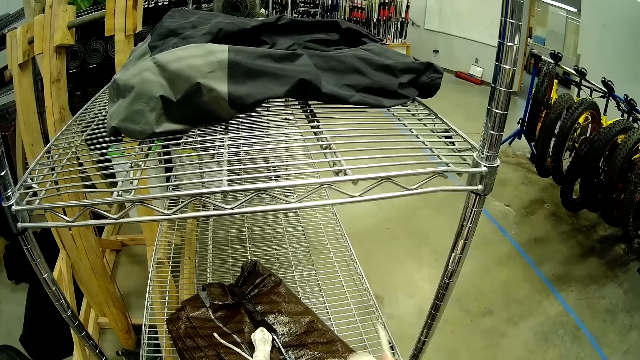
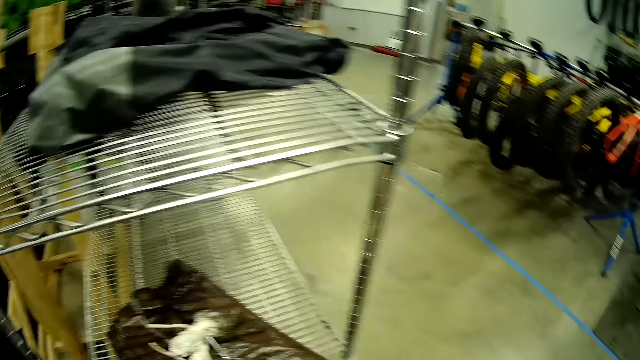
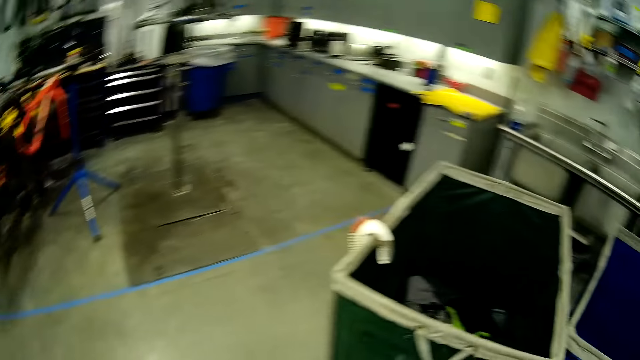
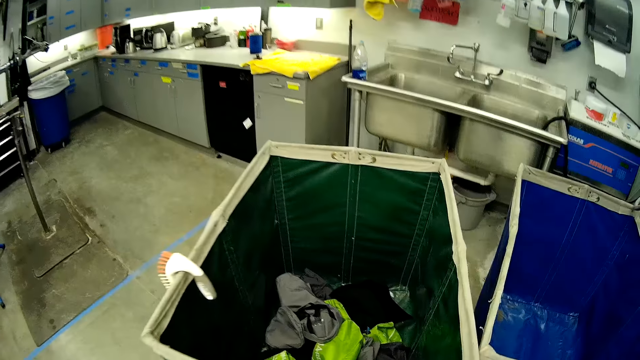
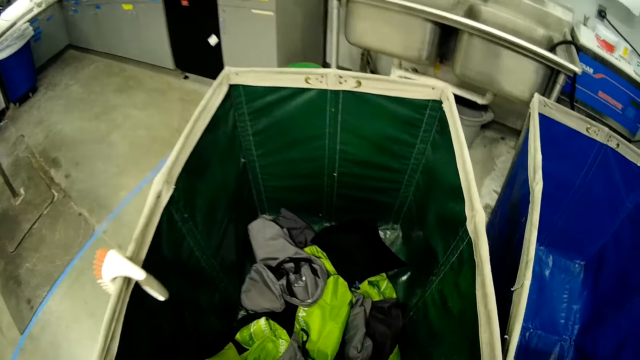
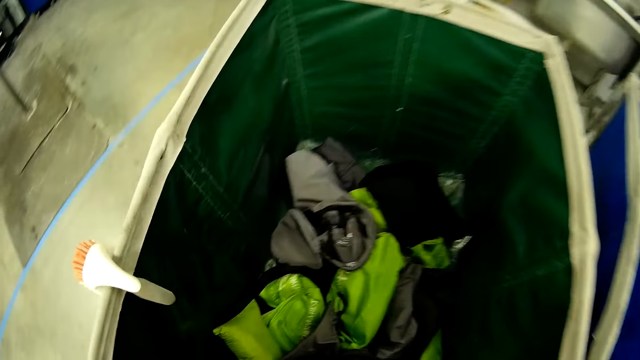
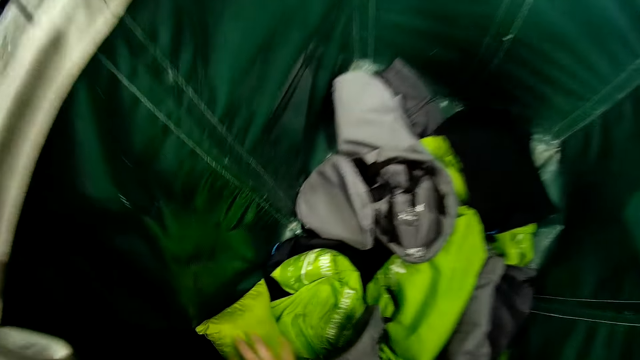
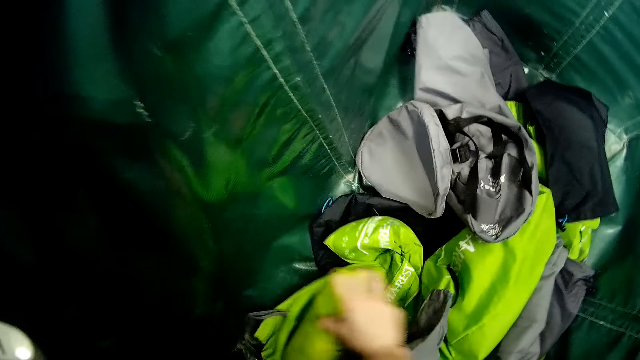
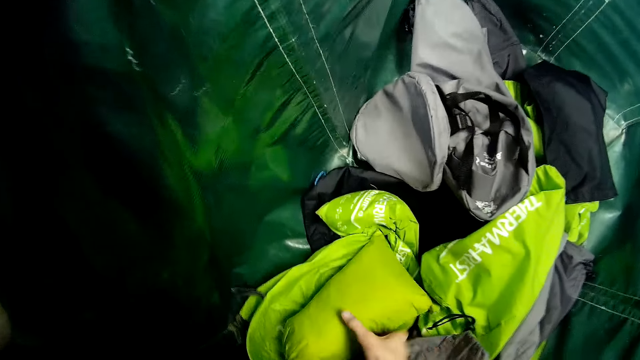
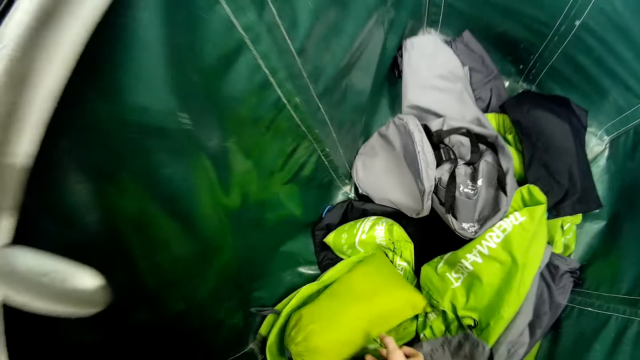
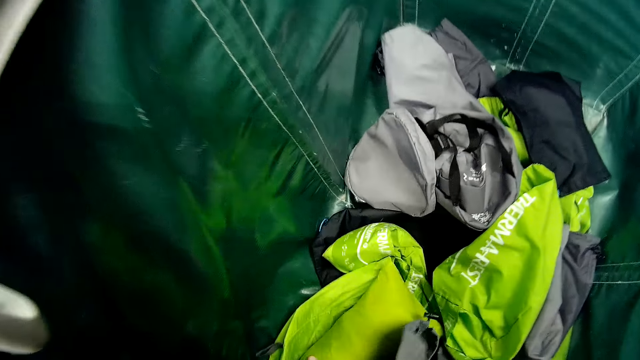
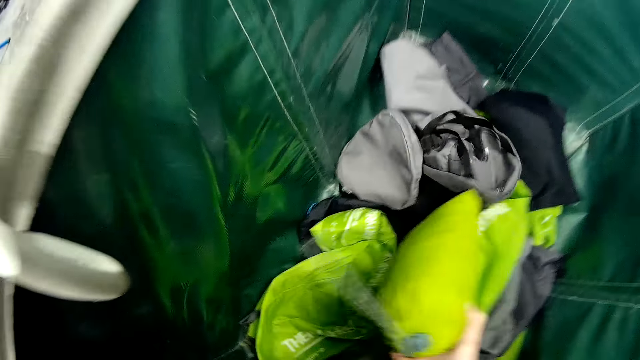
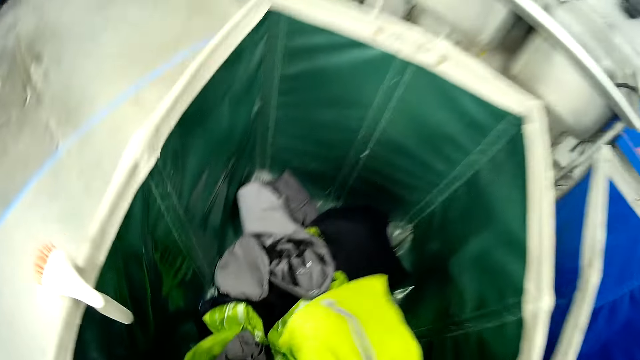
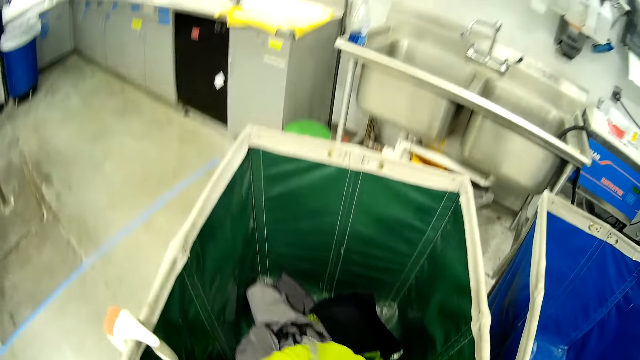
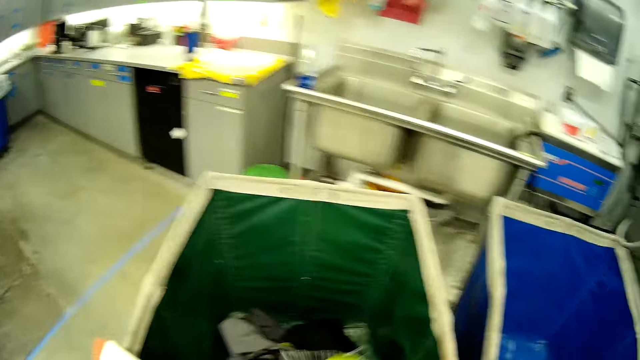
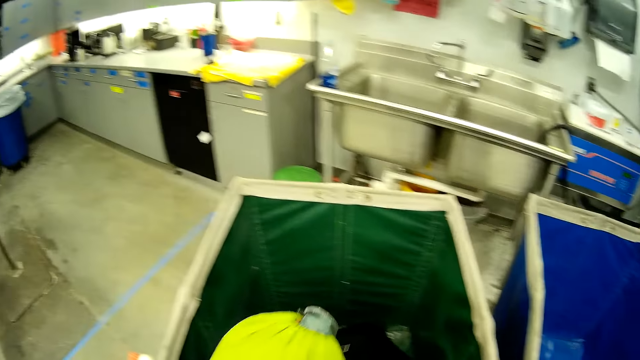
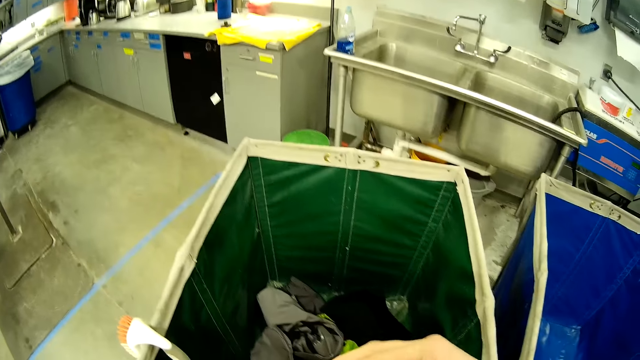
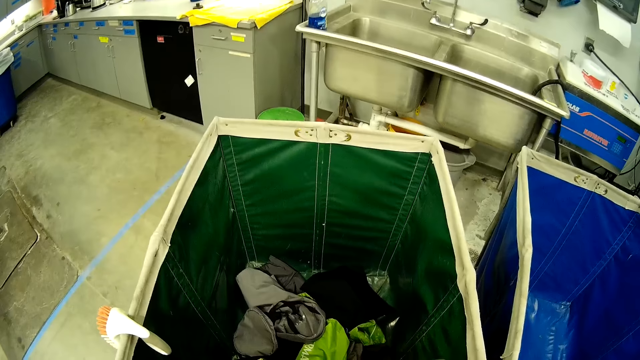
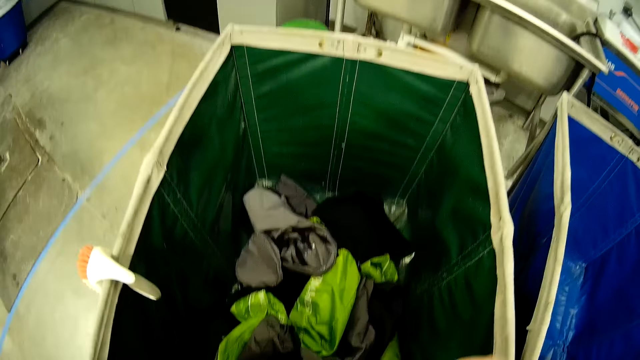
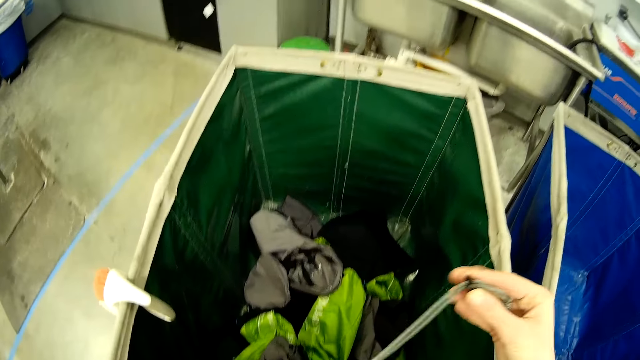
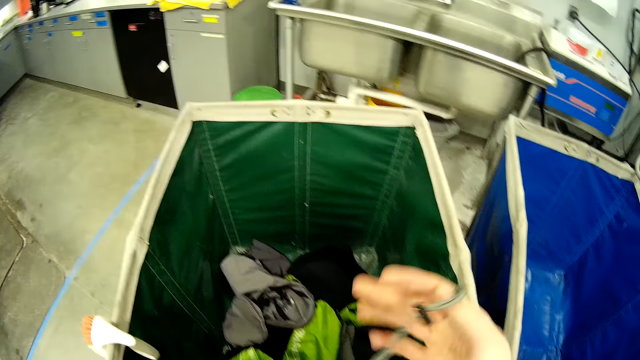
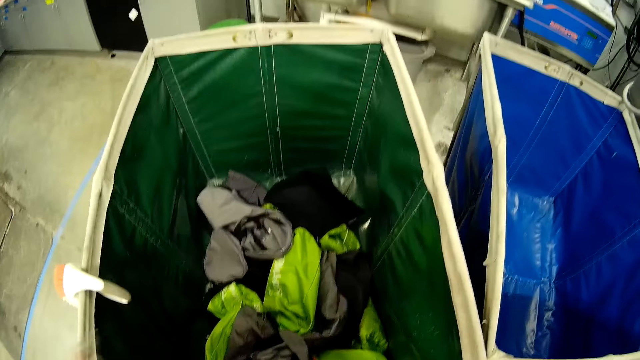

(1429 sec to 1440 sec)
The camera wearer walks to the laundry bags. They pick cloths from the laundry bag. They carry a sack bag in the second laundry trolley.

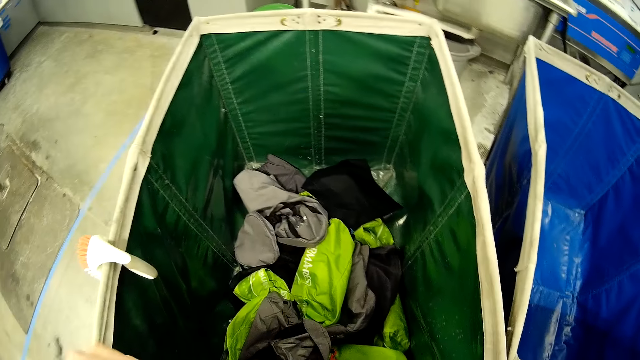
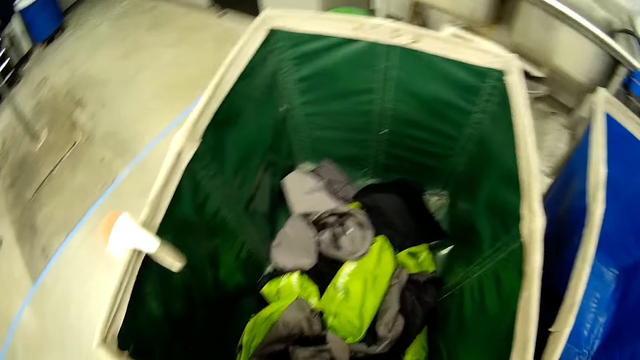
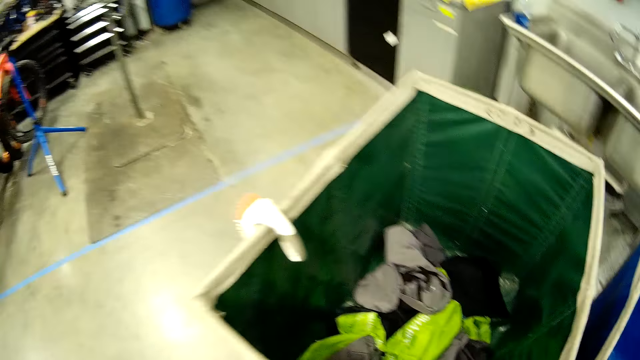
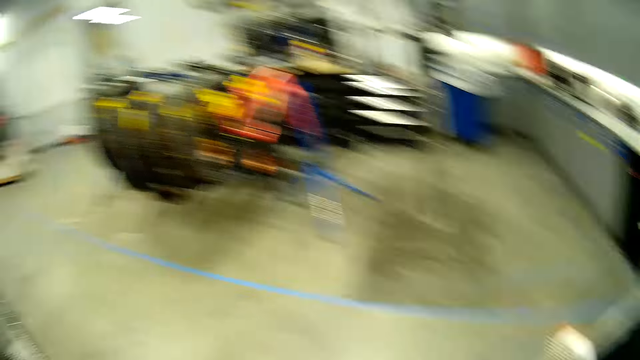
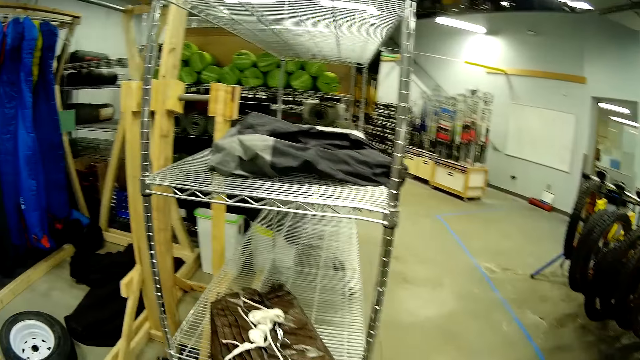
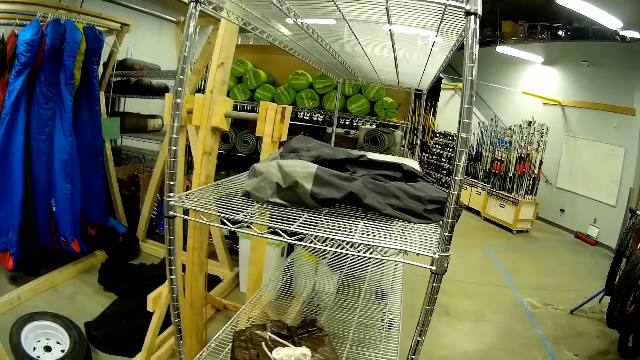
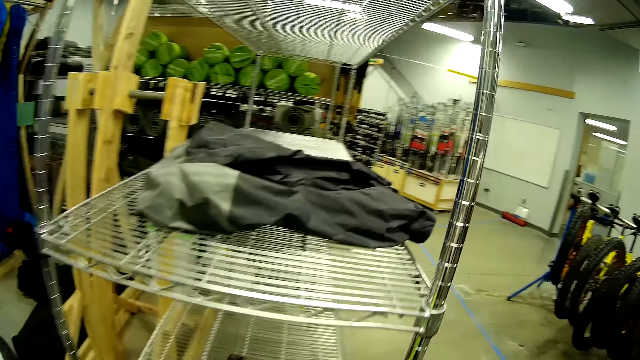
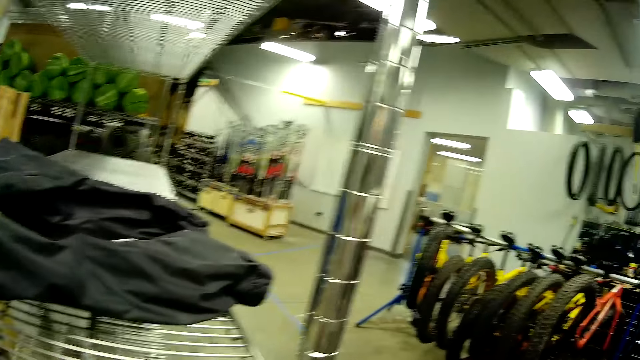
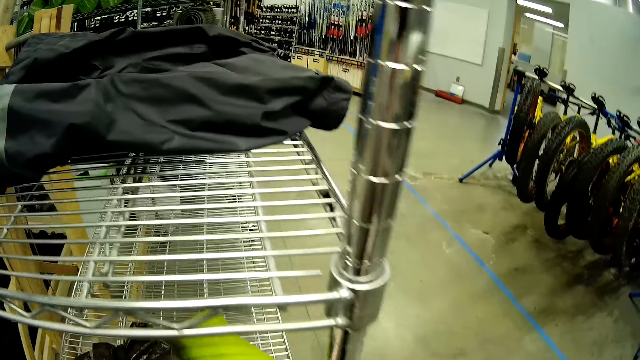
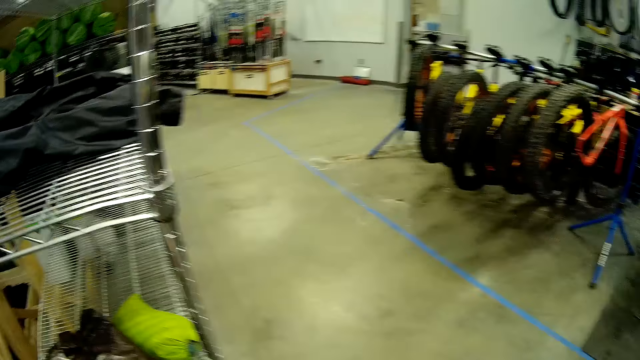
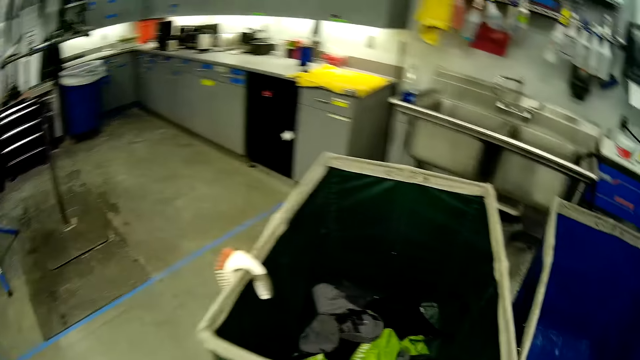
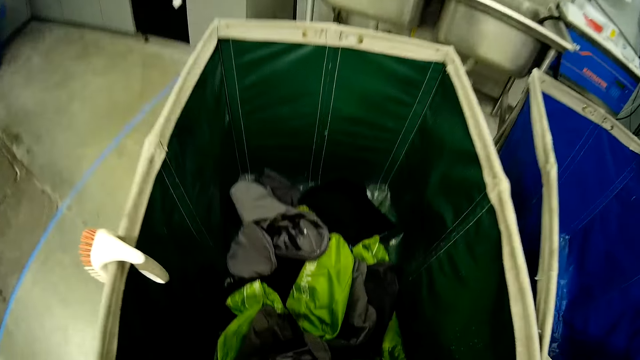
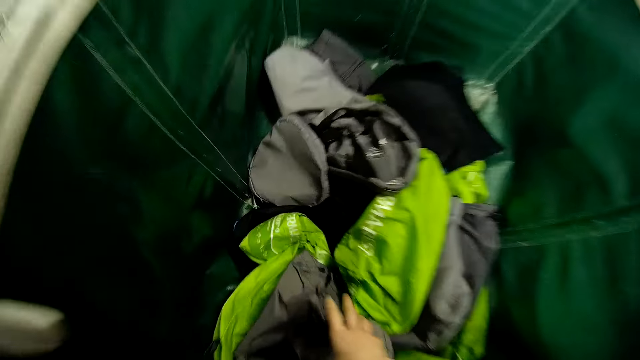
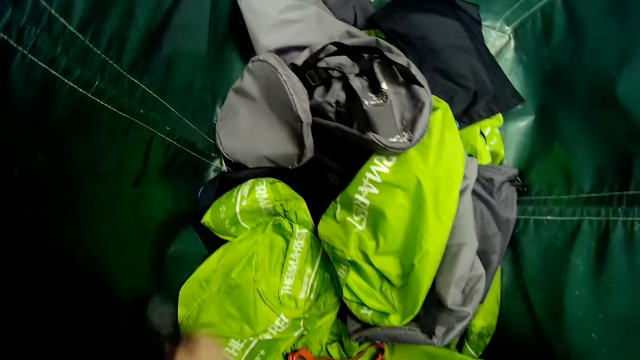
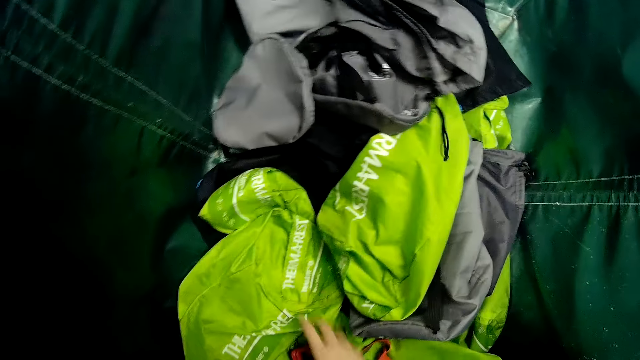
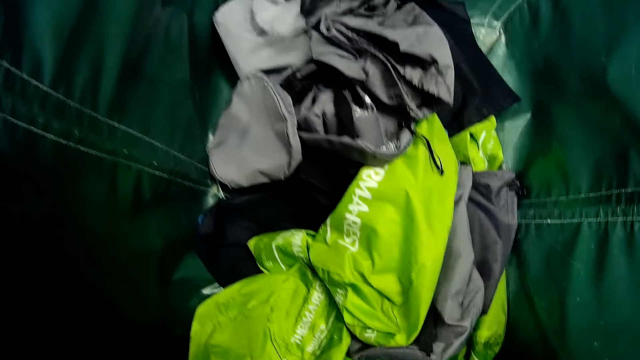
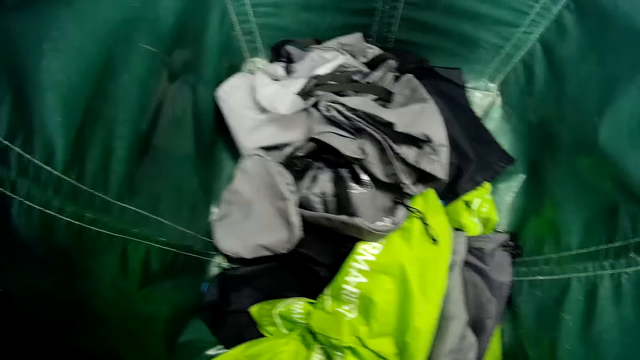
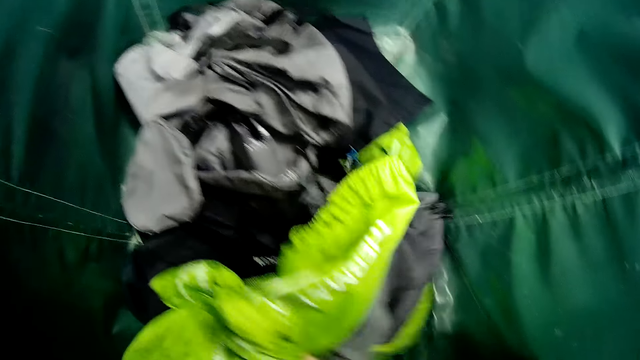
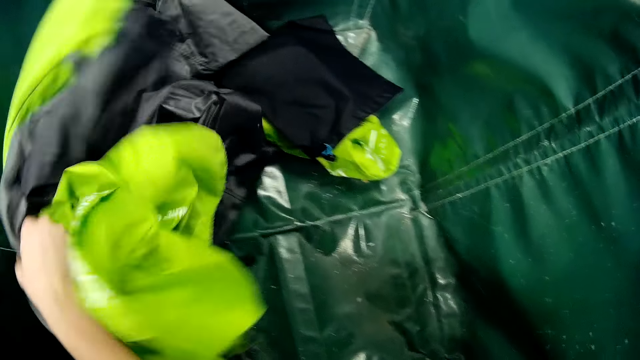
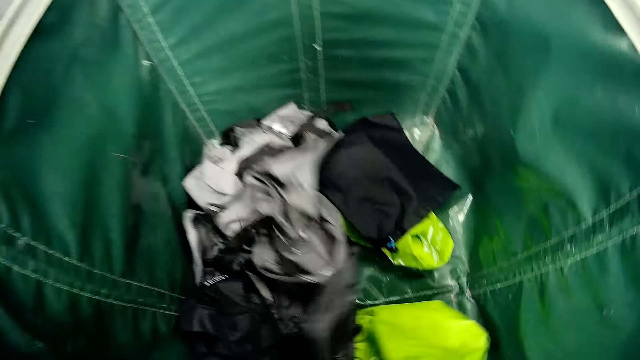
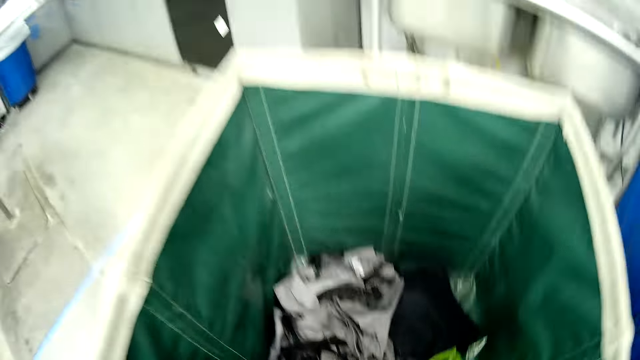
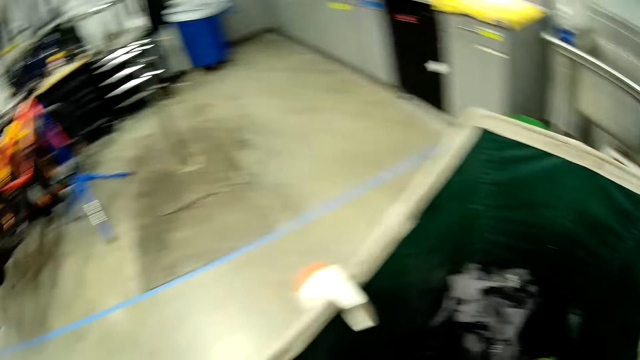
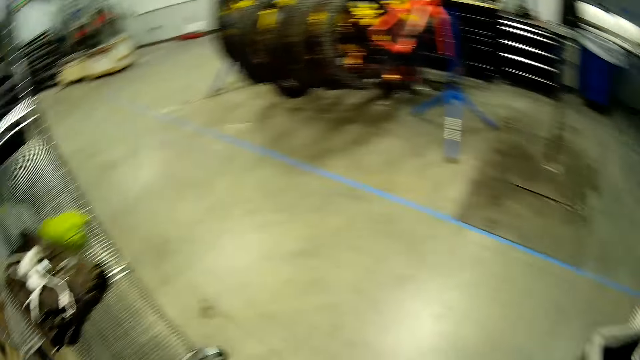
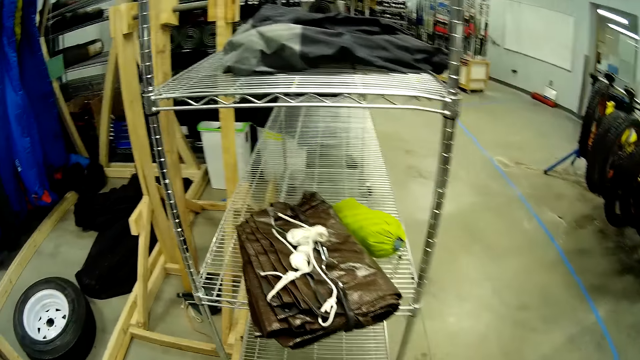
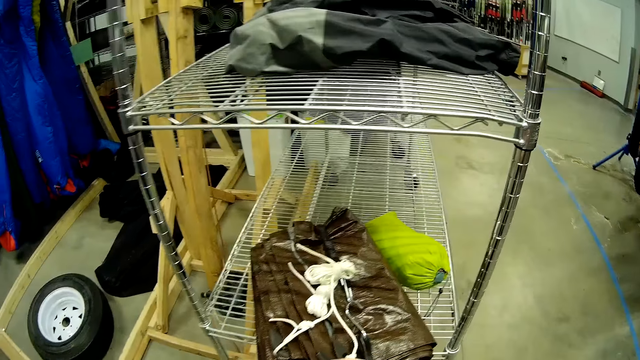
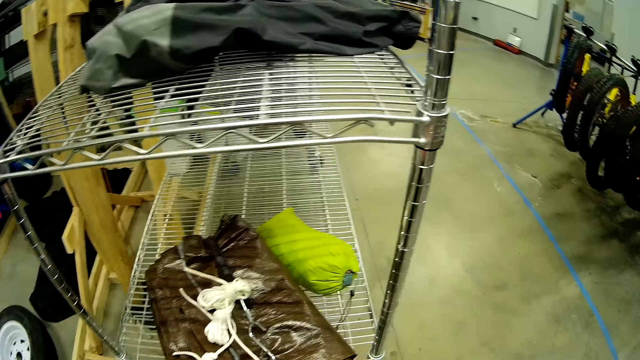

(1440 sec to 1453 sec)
The camera wearer walks with the cloth to the shelf. They put the cloth on the shelf. They walk to the laundry bags. They check the clothes in the second laundry trolley. They pick cloths from the laundry bag. They walk with the cloth to the shelf.
